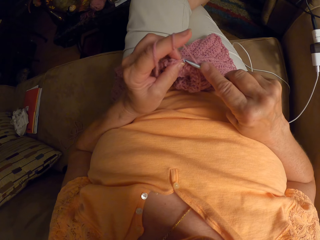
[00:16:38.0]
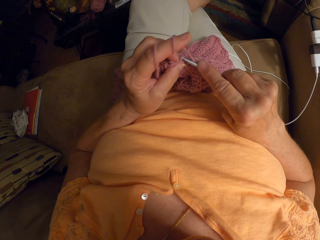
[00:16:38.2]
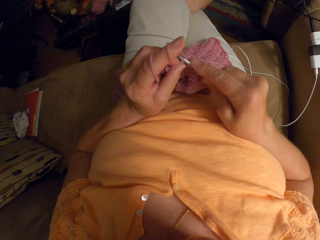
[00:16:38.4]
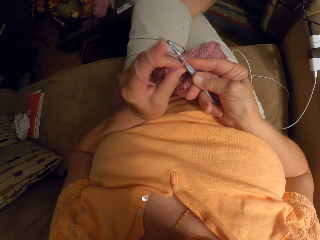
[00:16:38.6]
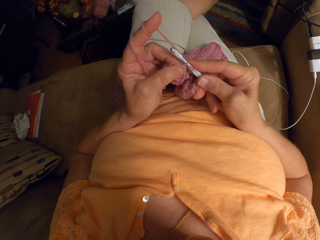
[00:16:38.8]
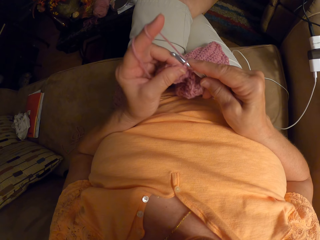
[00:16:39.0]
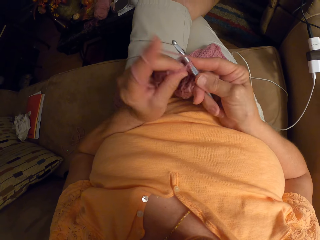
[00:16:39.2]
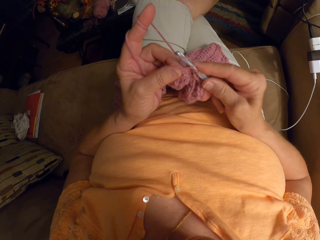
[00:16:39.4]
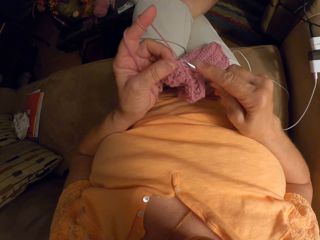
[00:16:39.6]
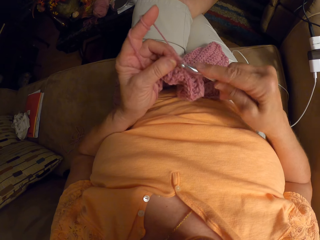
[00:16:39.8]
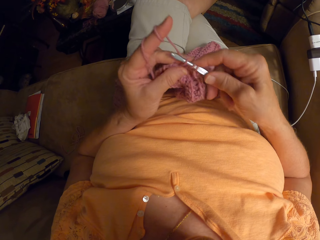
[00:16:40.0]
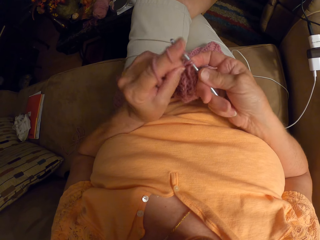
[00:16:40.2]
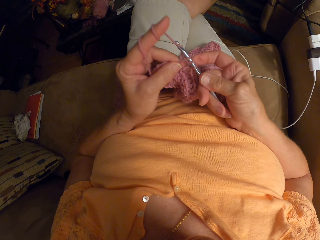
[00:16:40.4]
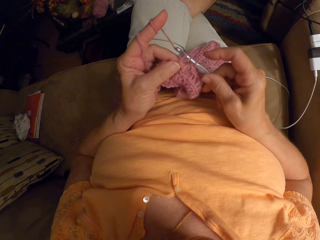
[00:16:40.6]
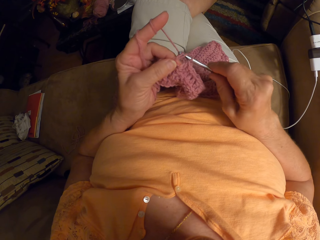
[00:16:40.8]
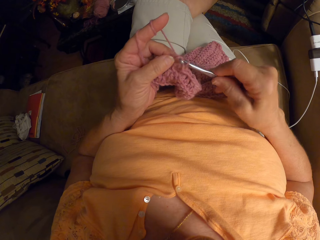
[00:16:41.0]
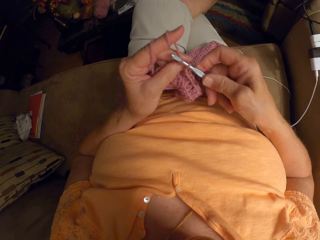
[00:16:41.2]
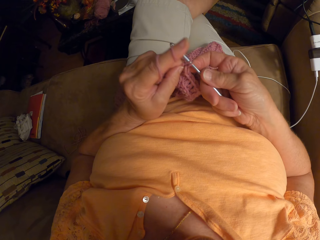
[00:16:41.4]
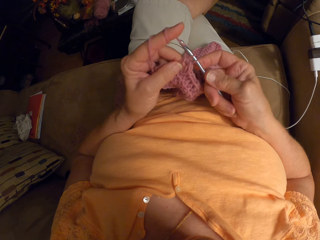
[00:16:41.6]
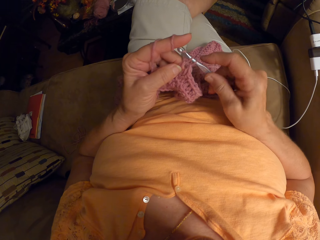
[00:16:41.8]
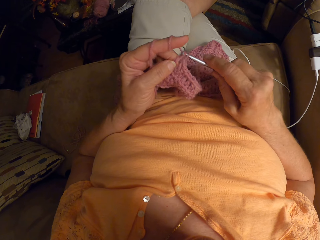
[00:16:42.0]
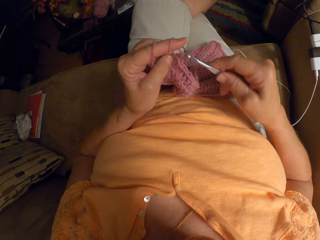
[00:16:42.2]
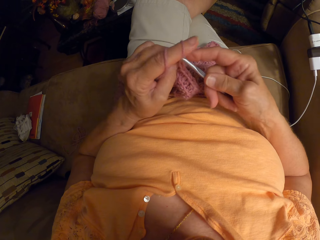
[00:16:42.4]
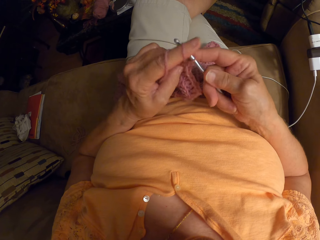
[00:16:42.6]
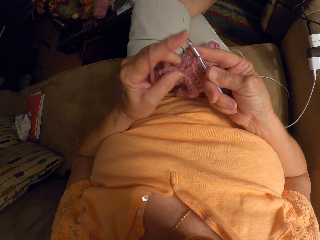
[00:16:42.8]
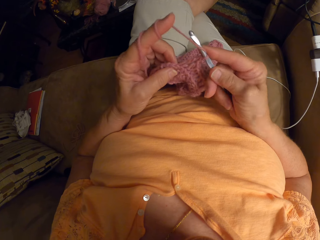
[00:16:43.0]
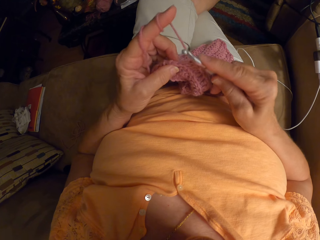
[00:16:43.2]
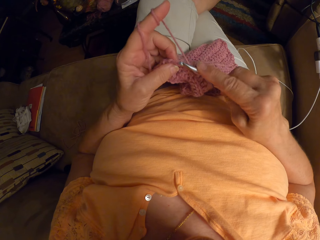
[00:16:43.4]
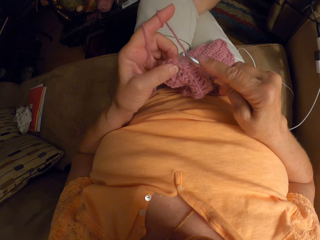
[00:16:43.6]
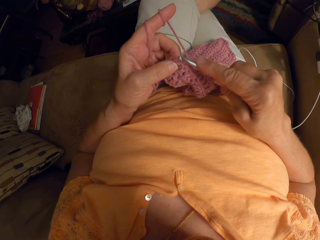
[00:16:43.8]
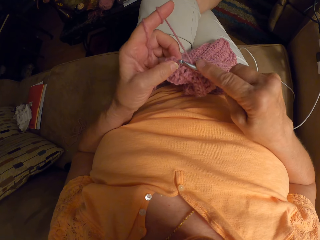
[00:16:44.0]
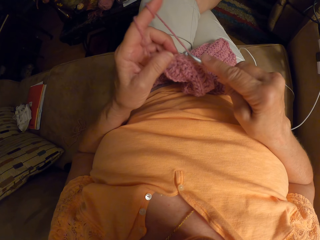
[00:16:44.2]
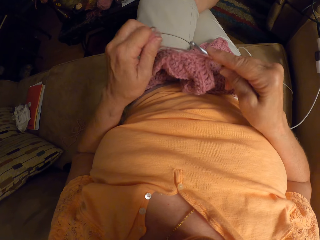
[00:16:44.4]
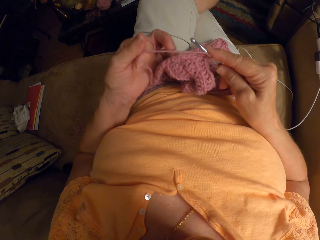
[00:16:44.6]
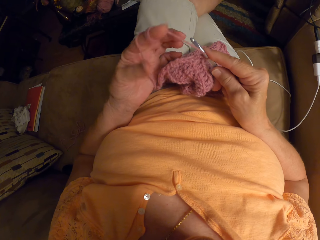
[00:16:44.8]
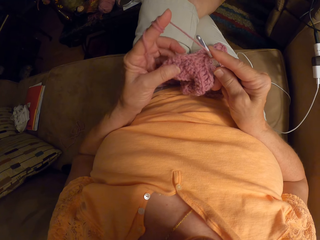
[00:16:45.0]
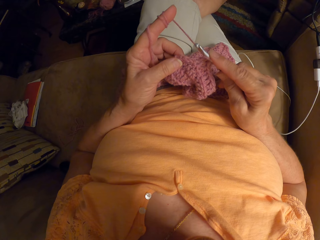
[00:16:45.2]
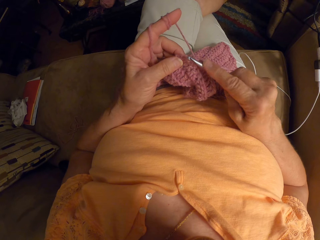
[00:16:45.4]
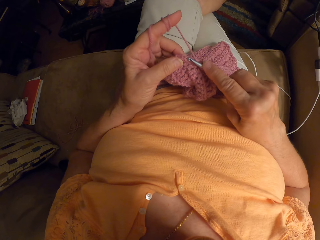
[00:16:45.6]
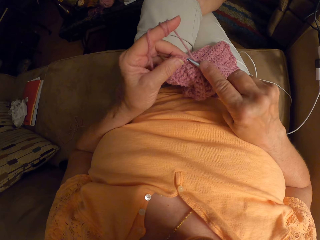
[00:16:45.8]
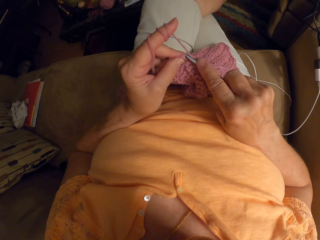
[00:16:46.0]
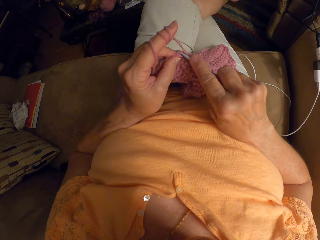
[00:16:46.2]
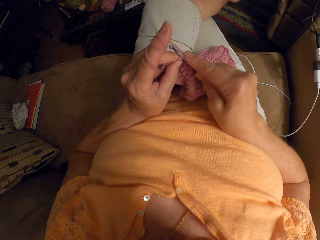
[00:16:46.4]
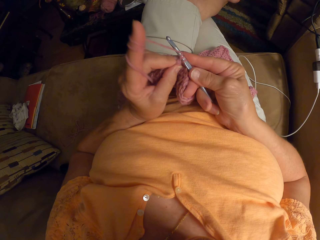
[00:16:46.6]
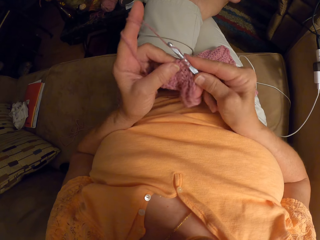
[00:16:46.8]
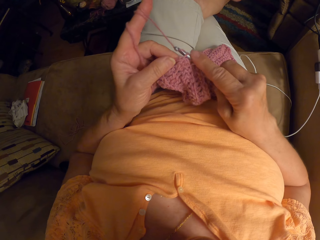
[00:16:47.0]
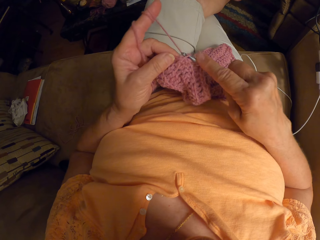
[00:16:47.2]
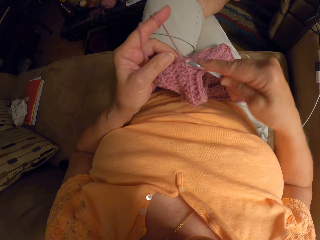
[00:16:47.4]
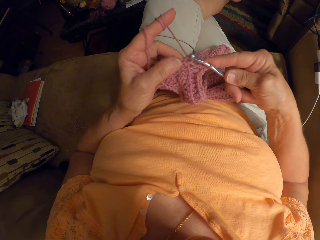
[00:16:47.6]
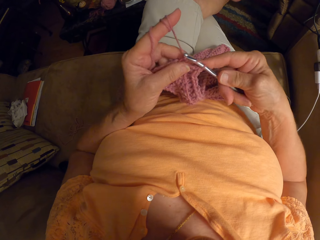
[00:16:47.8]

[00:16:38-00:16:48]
The camera wearer twirls the yarn round her left hand. She crochets with the yarn.

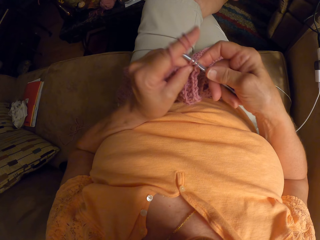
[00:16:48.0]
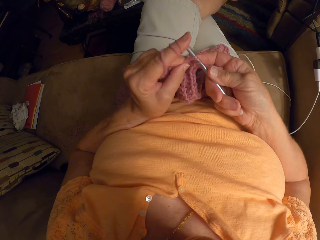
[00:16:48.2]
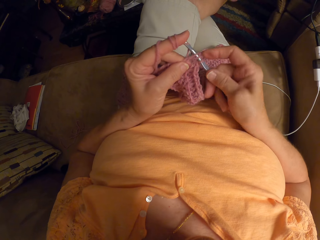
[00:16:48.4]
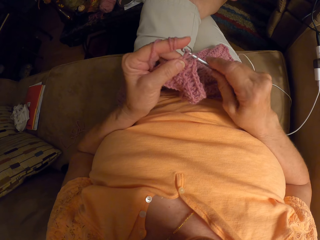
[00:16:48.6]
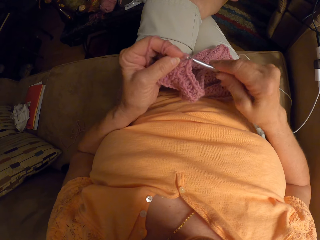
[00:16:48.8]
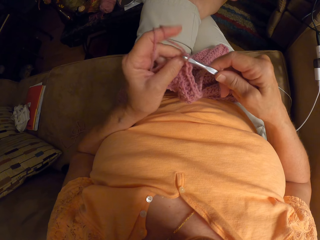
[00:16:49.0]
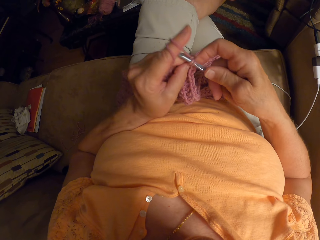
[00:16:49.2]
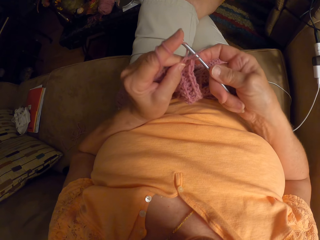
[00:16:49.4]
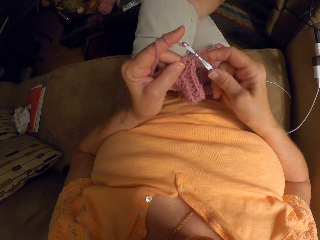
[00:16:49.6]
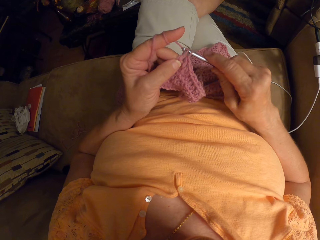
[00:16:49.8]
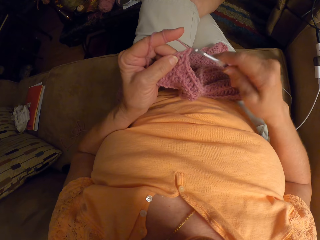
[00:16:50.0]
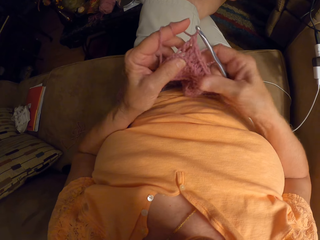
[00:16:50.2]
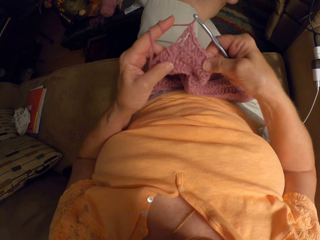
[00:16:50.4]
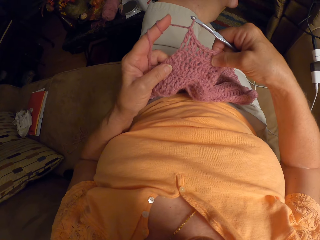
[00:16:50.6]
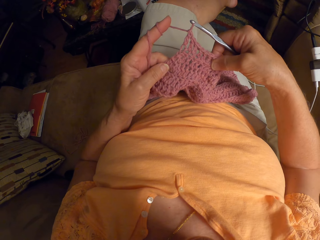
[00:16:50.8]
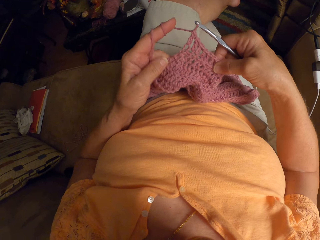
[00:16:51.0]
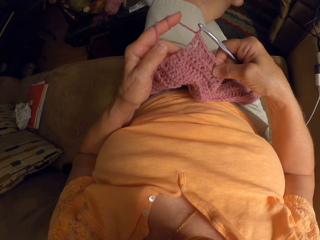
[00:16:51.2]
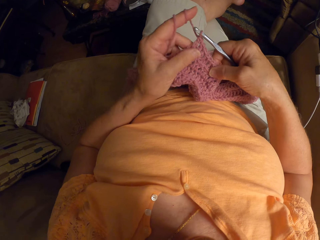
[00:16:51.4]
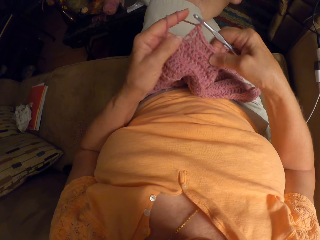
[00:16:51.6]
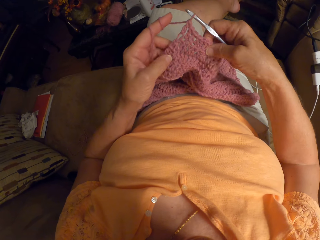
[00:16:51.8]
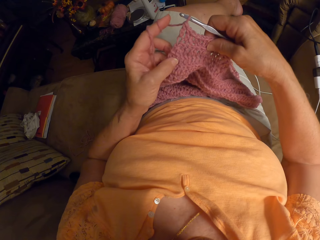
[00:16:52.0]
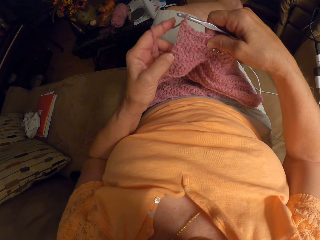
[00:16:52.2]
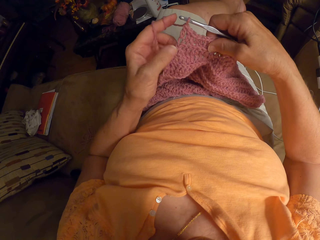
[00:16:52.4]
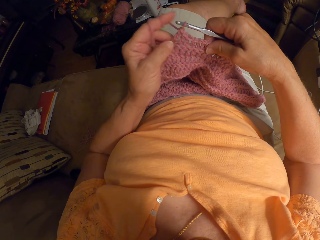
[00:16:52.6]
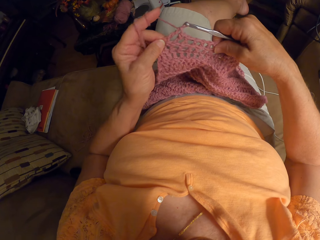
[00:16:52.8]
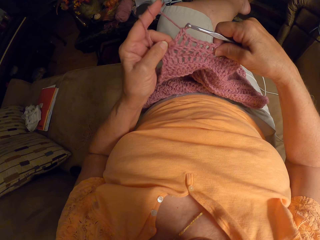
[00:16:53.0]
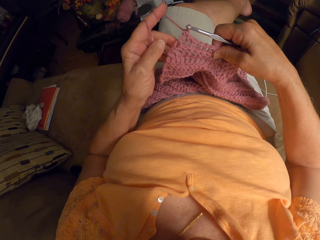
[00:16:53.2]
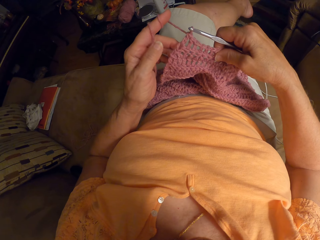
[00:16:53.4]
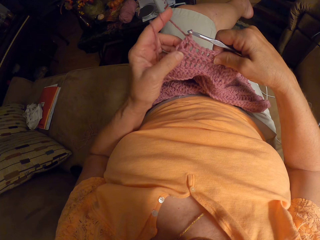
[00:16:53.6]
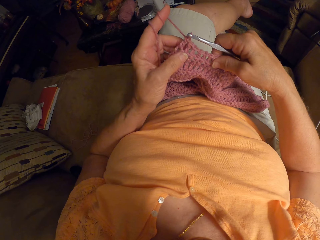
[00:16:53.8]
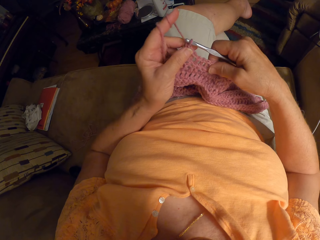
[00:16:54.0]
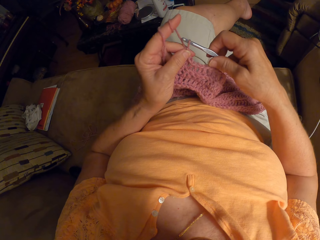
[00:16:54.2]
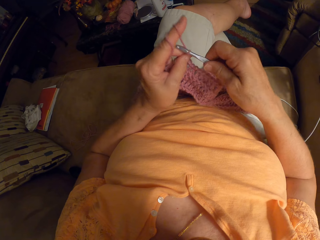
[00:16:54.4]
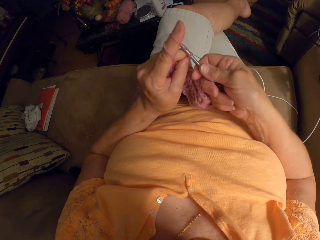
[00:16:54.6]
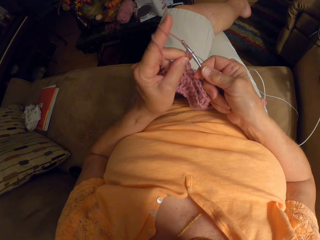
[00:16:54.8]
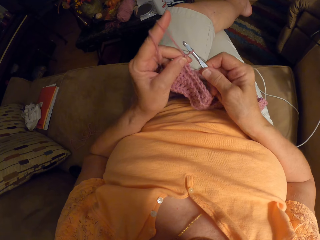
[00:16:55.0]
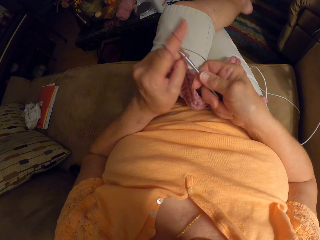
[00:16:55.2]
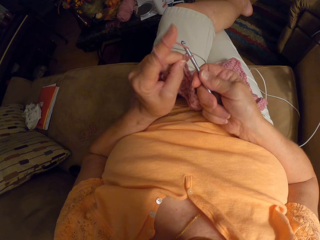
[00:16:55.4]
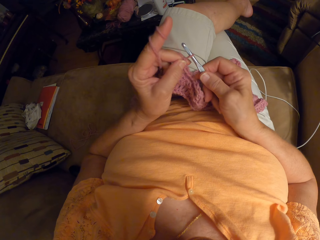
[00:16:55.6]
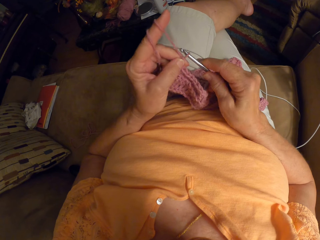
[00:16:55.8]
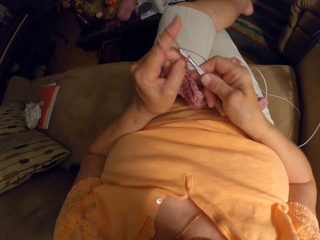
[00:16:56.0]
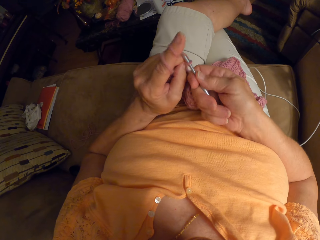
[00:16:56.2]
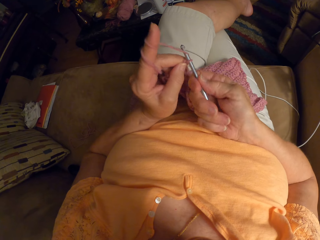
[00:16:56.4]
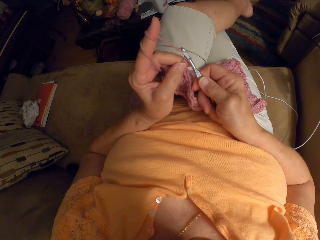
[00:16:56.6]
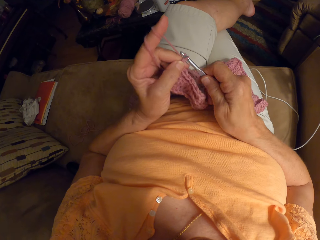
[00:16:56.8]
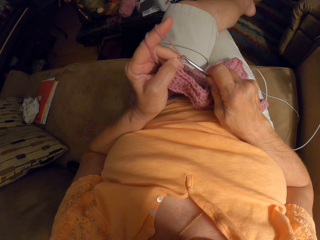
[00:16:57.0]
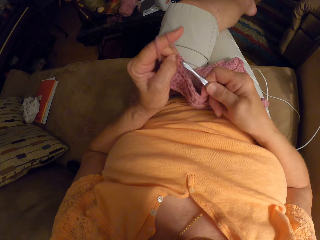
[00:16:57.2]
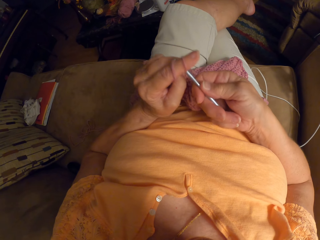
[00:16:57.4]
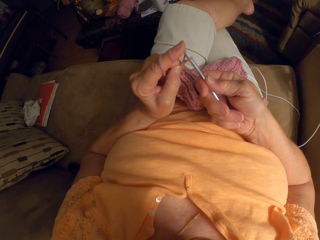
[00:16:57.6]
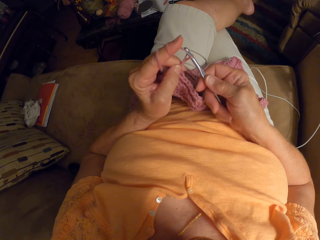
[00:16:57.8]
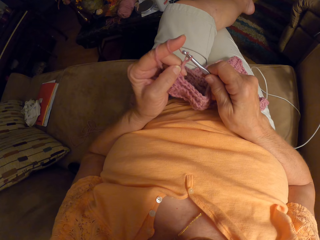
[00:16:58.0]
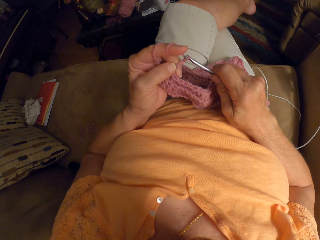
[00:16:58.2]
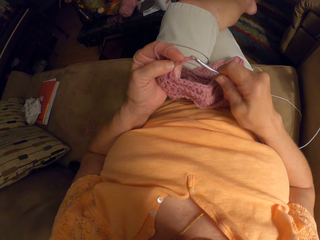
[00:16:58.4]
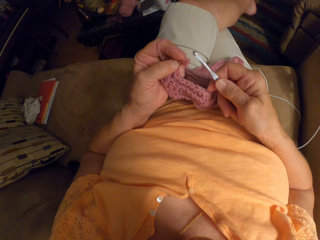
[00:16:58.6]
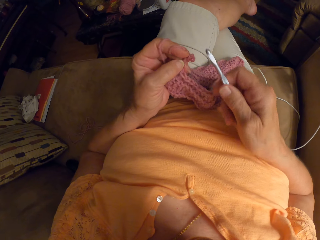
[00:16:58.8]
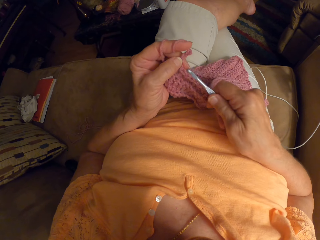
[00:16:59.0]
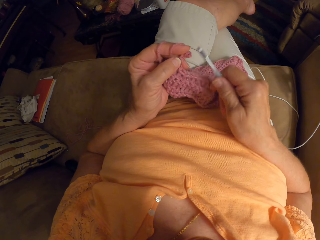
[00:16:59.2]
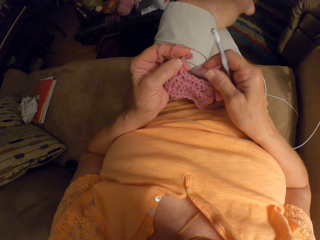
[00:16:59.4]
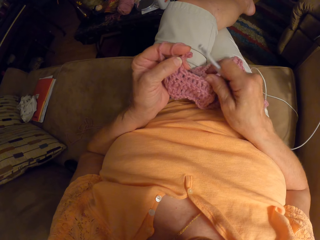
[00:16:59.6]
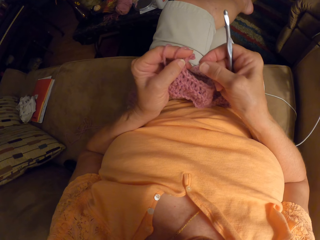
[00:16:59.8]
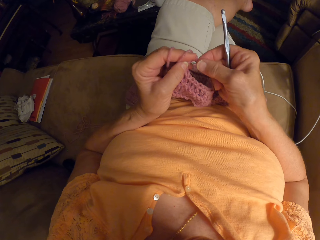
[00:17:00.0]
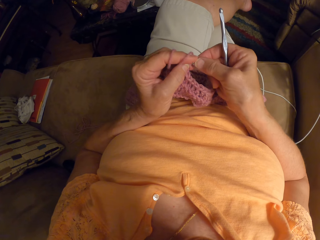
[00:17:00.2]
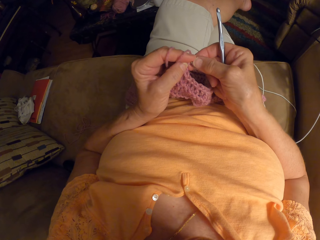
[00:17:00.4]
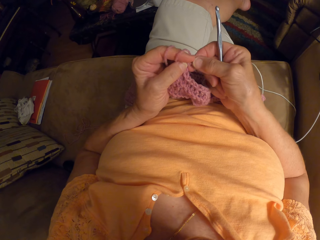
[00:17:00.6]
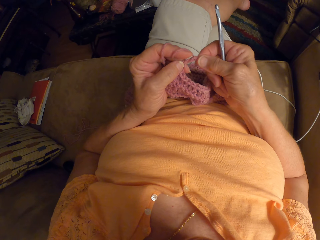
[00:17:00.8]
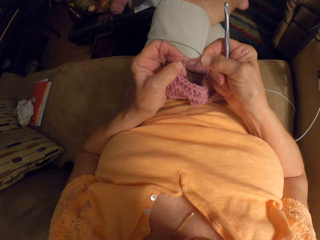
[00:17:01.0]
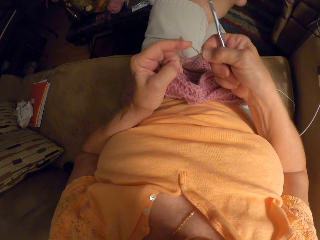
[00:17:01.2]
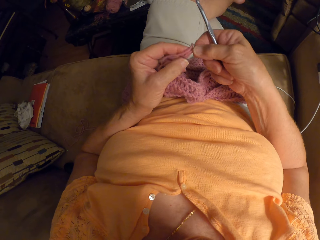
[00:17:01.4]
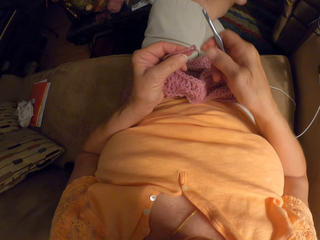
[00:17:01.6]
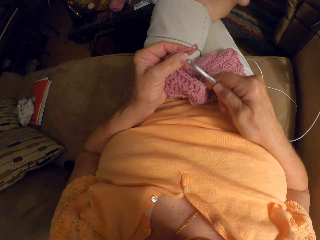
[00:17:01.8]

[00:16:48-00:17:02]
The camera wearer adjusts the crochet. She straightens the fabric. She knits the fabric with a hooked needle. She pulls the yarn with her right hand.
